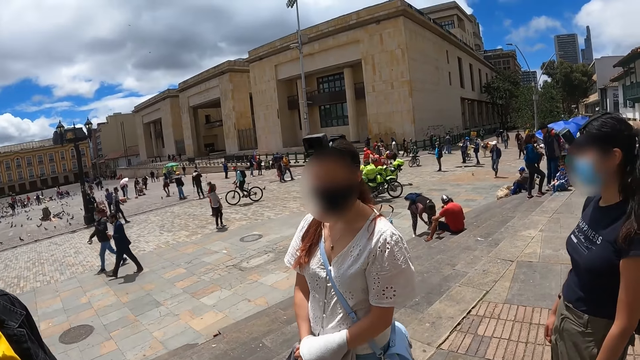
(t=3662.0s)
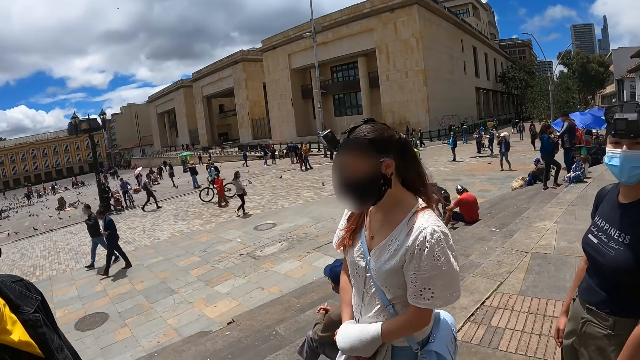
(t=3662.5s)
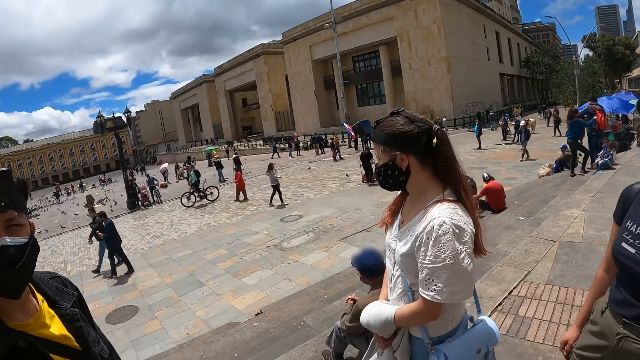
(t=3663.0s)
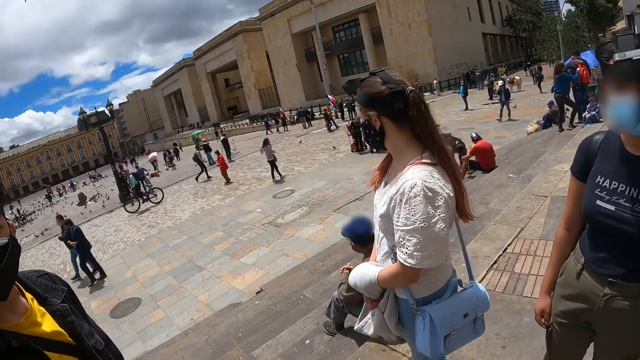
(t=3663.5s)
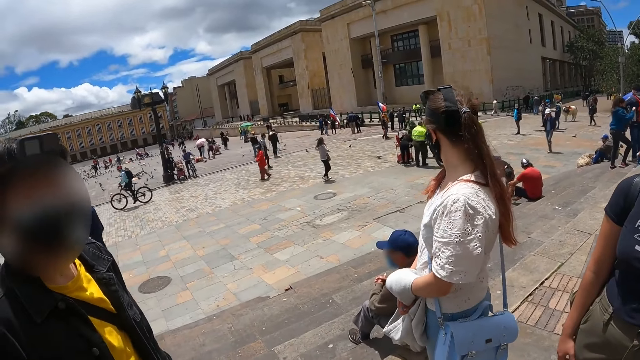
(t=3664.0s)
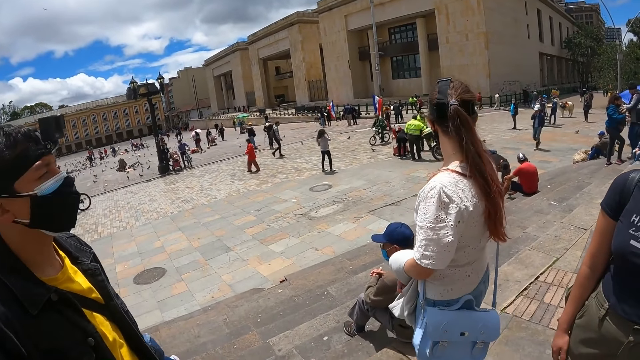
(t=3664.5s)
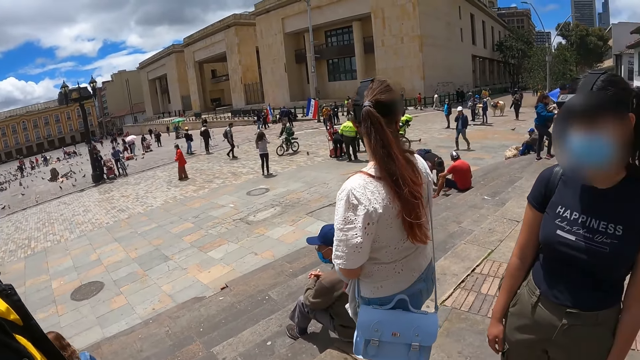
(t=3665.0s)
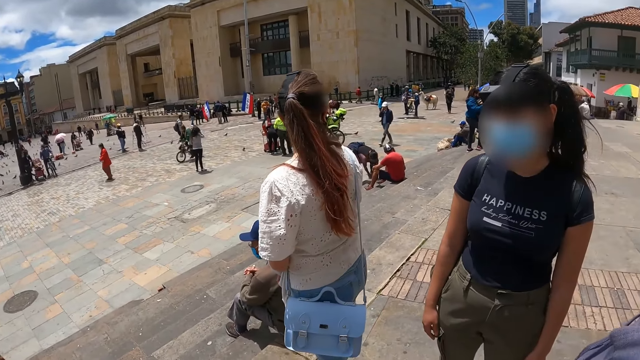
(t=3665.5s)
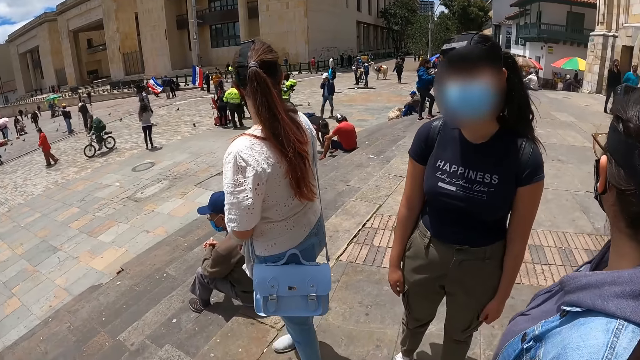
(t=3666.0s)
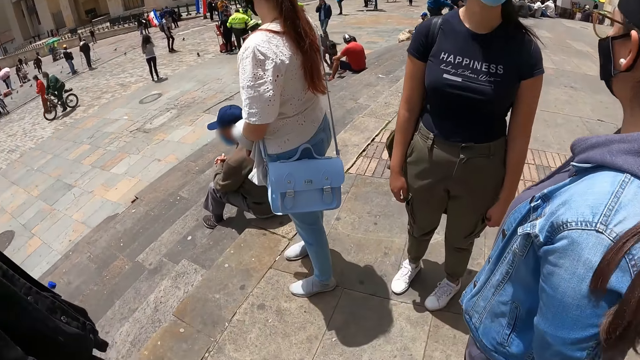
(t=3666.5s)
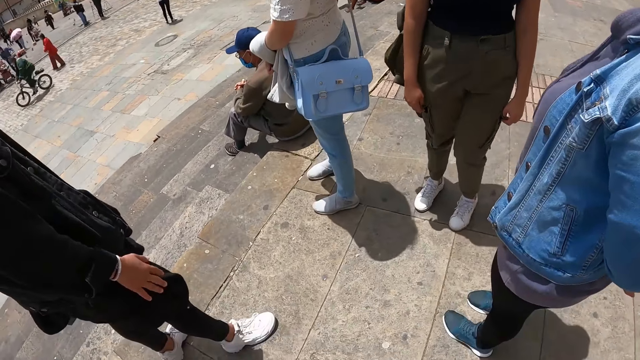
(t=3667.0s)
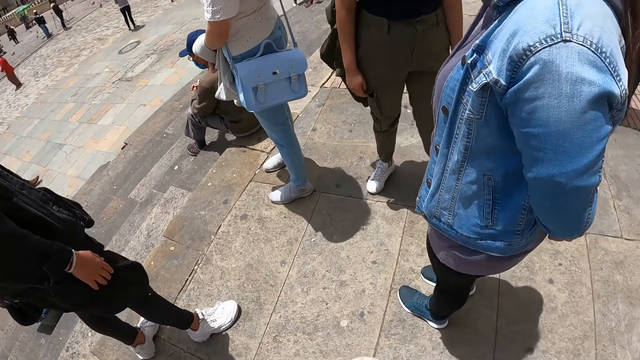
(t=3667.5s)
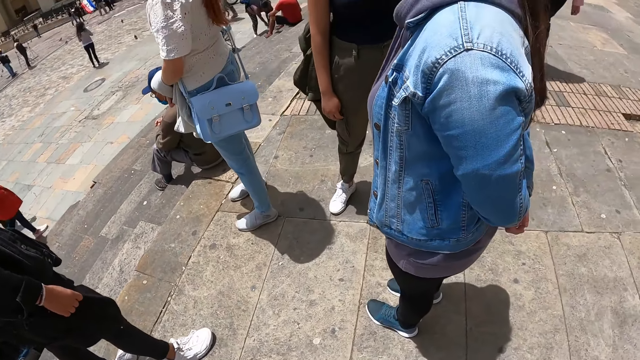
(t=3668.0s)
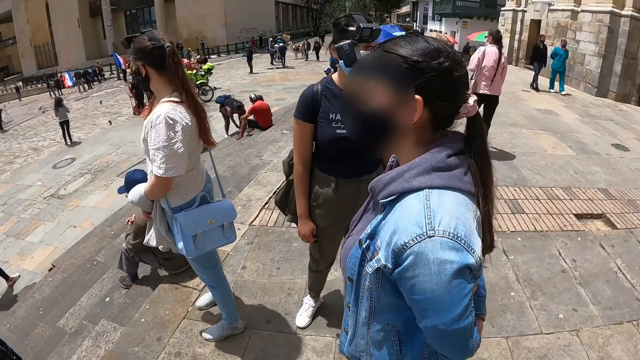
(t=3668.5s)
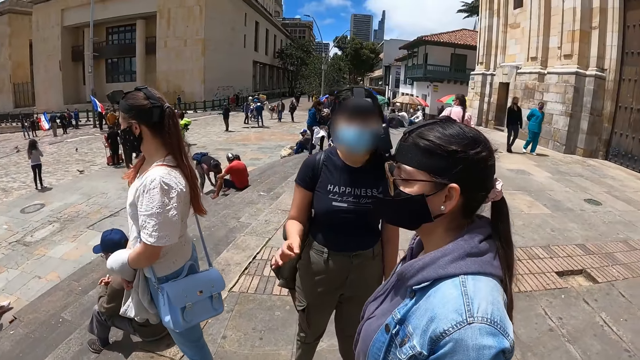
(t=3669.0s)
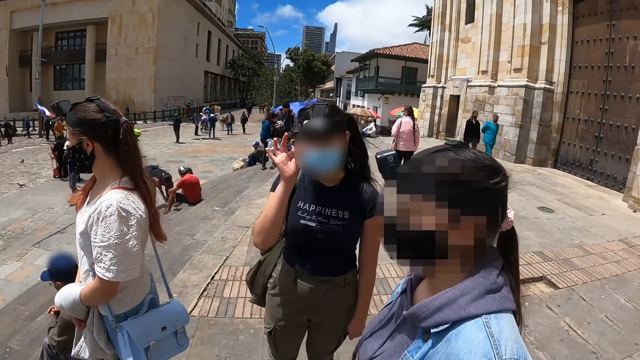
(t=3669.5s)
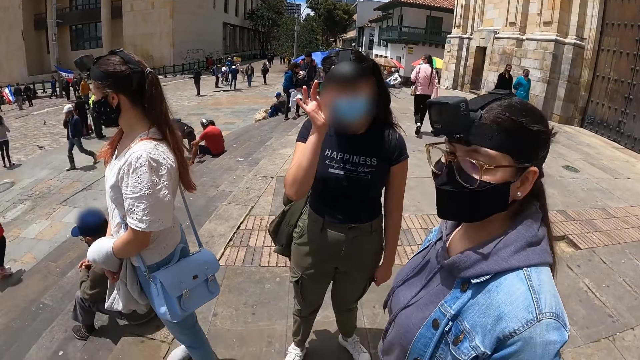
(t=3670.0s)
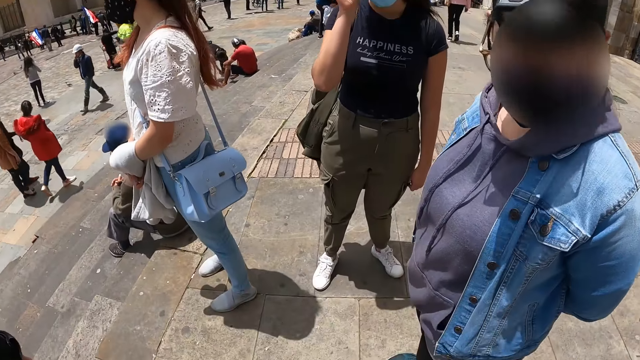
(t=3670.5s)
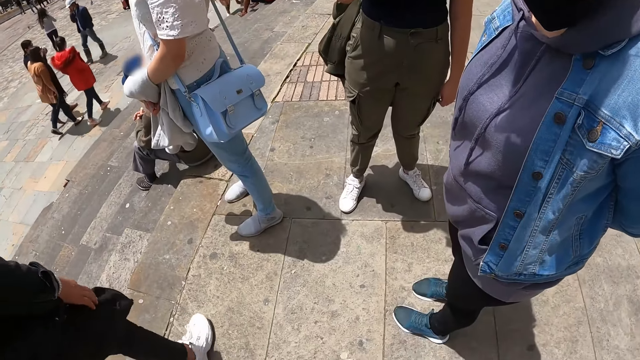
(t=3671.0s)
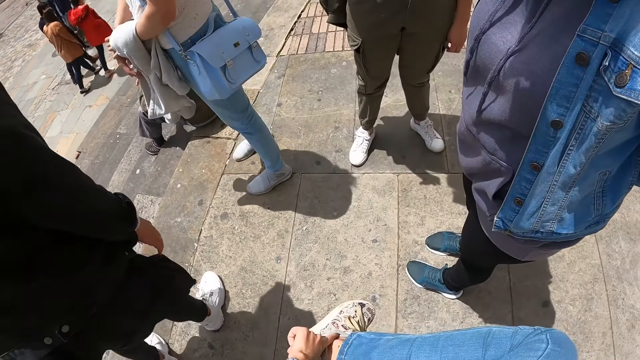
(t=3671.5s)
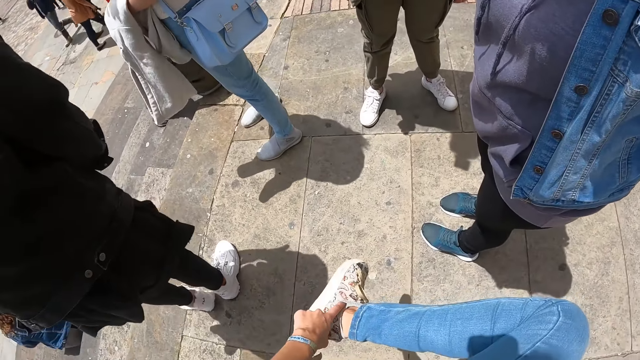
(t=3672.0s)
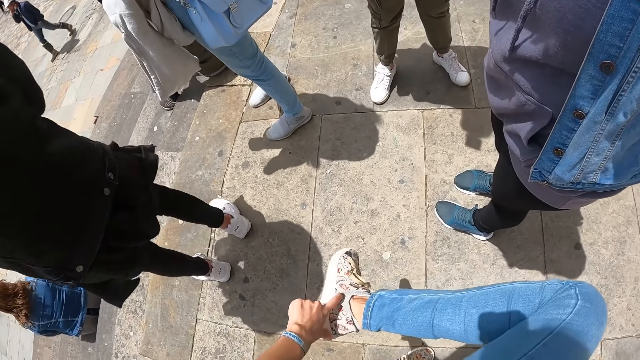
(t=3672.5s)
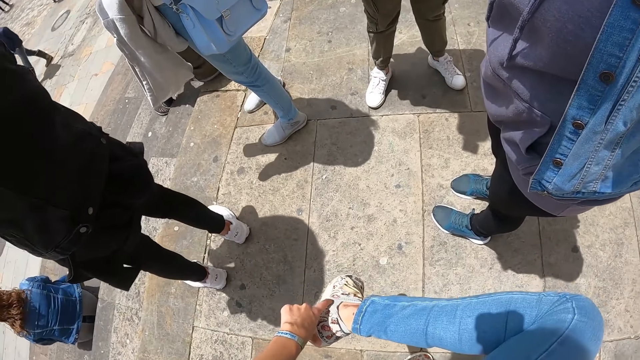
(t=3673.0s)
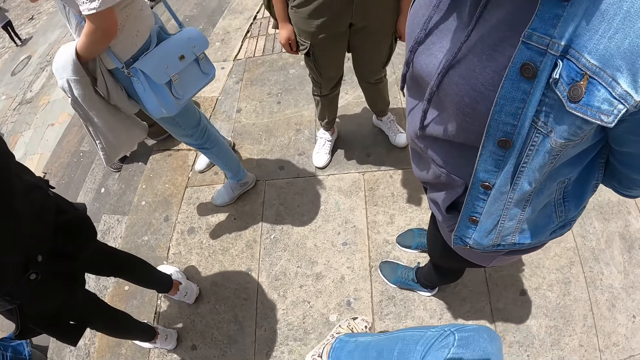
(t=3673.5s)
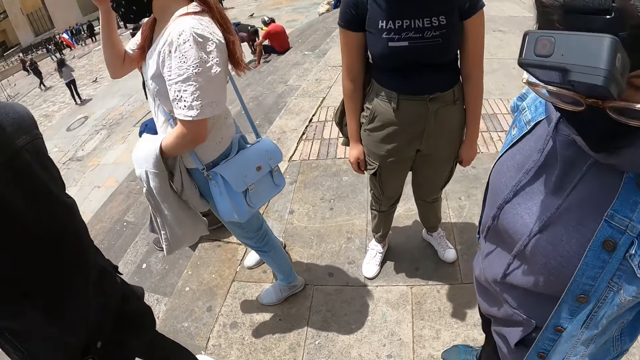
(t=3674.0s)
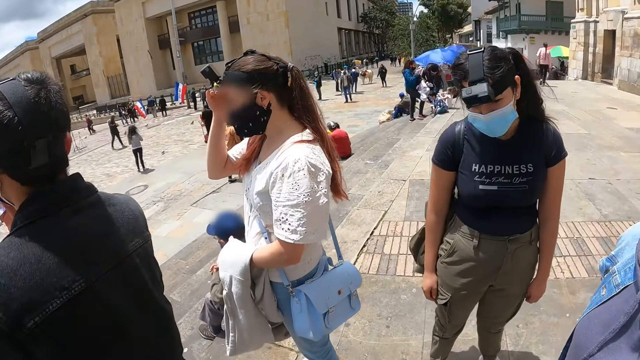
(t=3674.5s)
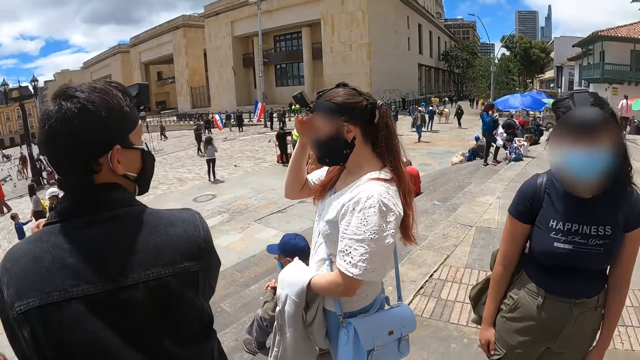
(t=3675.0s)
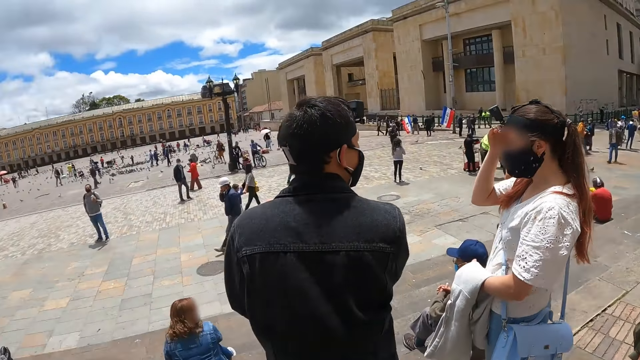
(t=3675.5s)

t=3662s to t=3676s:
The camera wearer interacts with a man. She interacts with a lady. She adjusts her shoes.

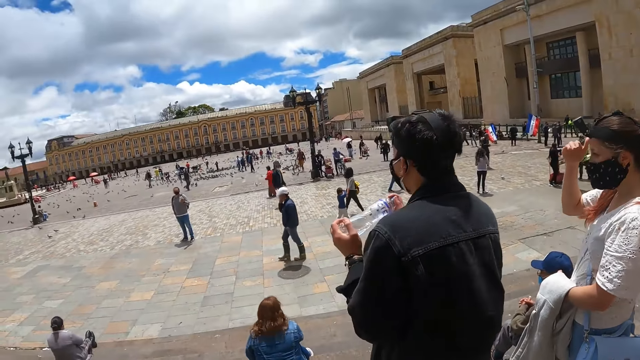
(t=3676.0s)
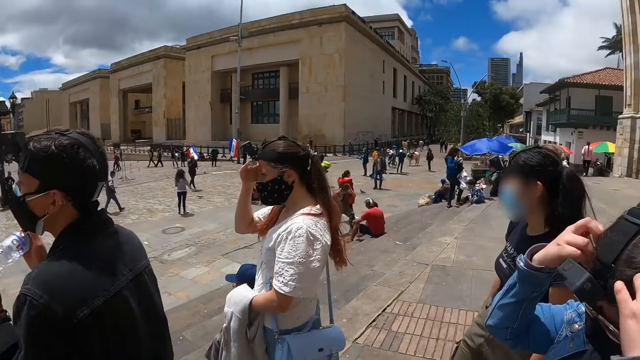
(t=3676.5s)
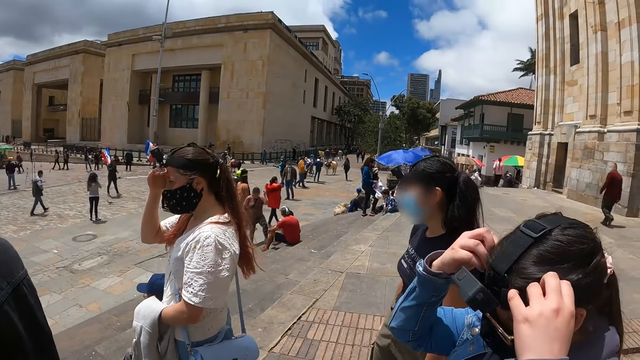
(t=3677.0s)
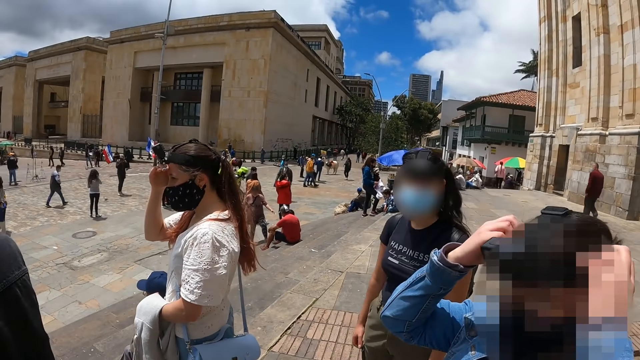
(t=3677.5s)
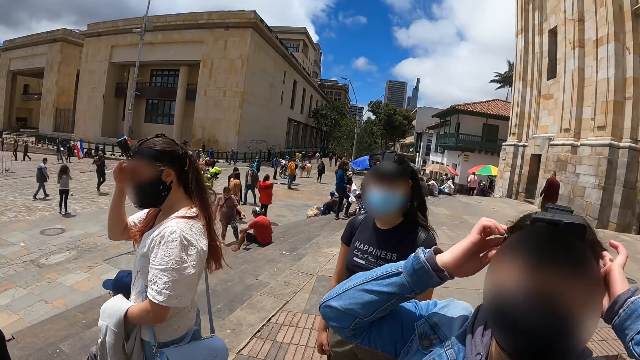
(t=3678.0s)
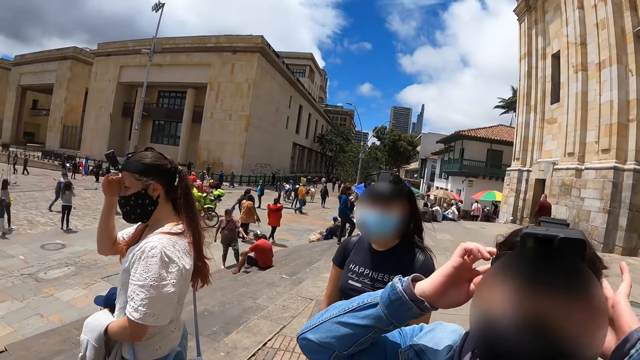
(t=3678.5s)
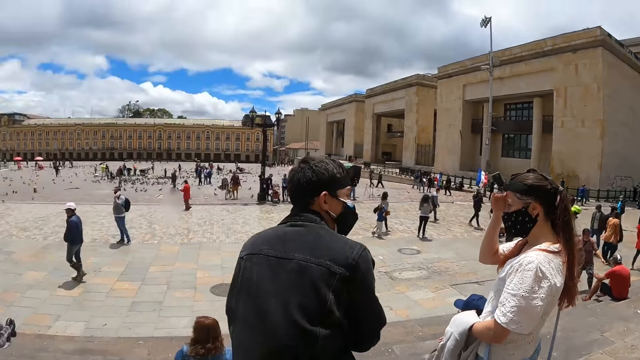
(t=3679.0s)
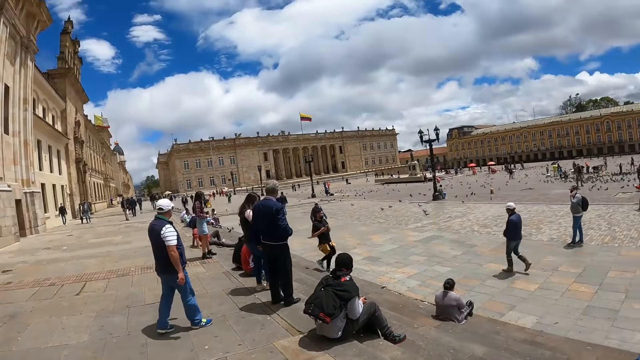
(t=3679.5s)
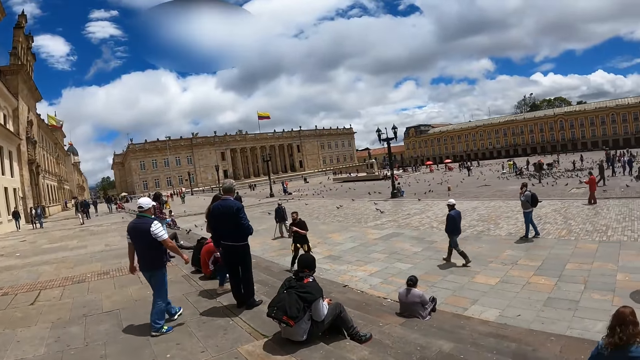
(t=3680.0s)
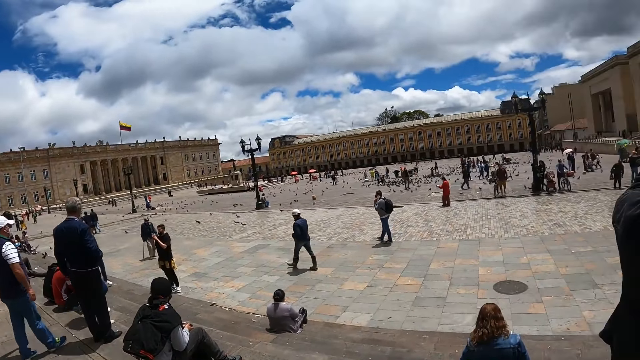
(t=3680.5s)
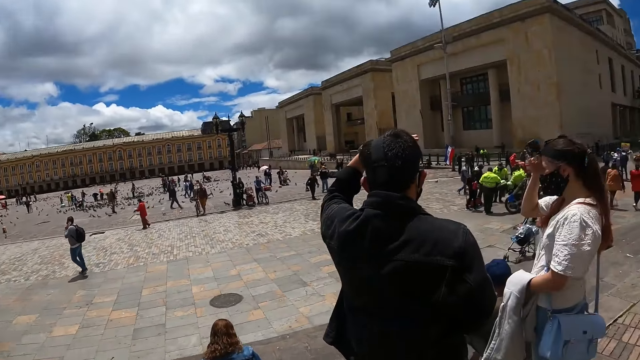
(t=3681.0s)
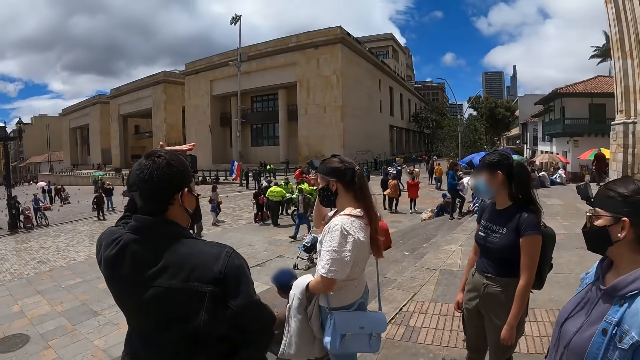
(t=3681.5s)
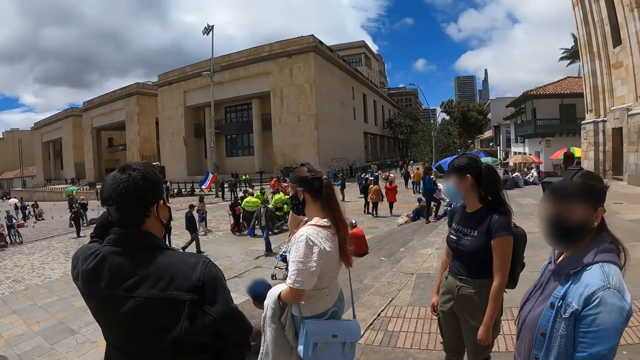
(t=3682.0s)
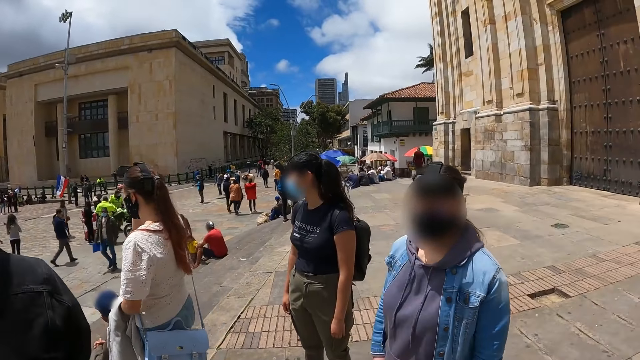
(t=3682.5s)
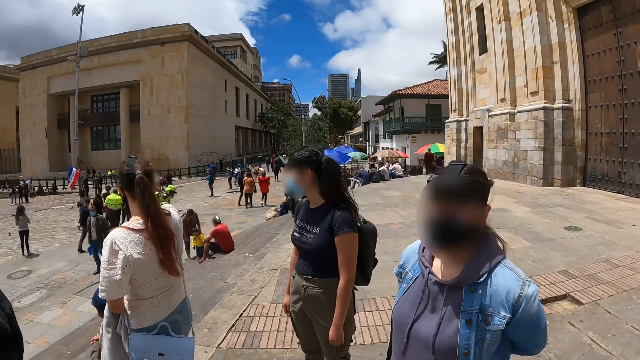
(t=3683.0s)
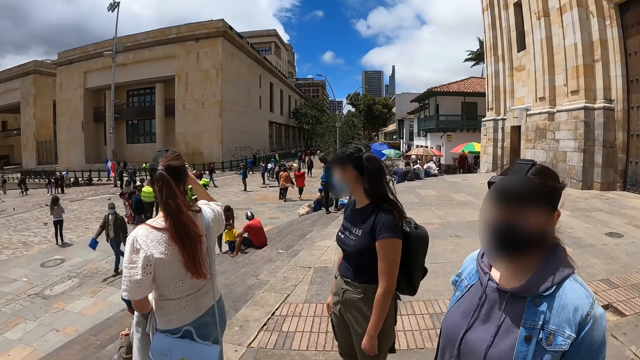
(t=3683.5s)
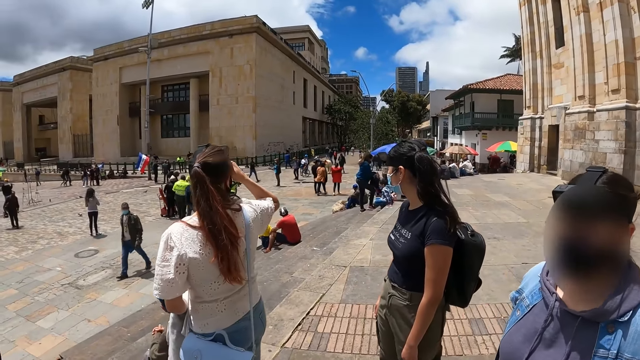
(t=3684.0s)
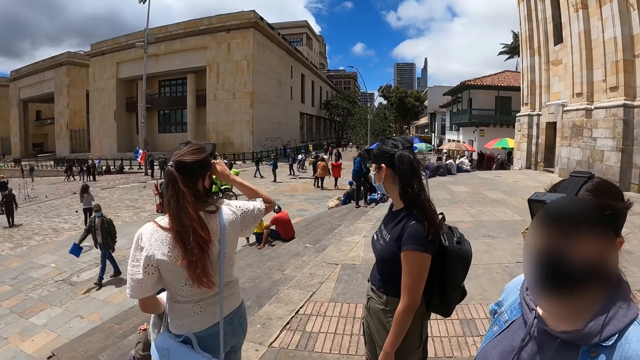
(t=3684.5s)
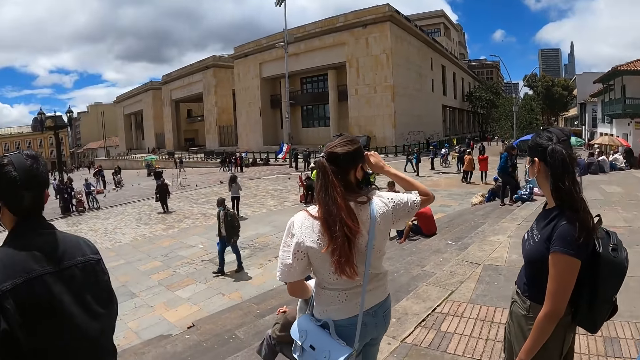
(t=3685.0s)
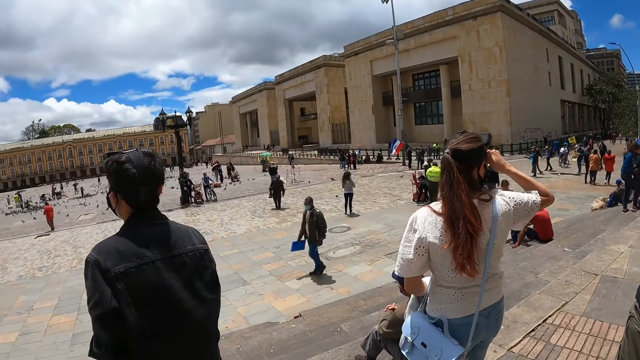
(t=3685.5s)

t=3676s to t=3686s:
The camera wearer interacts with a lady. They look around. They interact with the lady.
